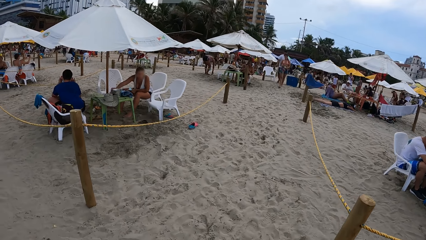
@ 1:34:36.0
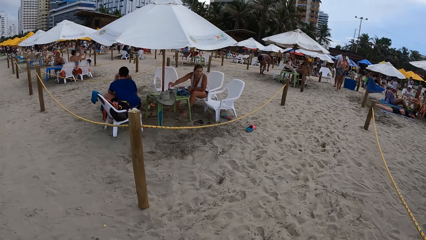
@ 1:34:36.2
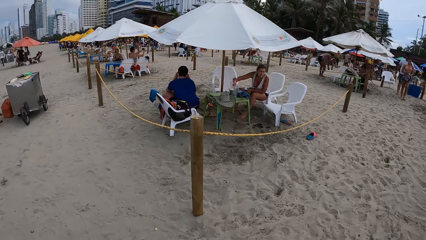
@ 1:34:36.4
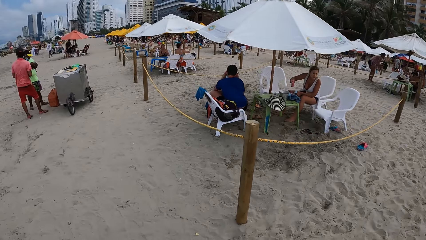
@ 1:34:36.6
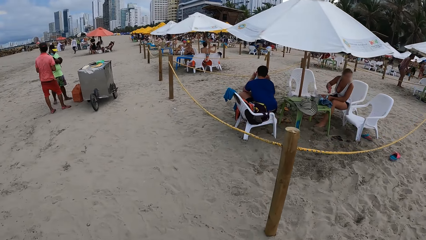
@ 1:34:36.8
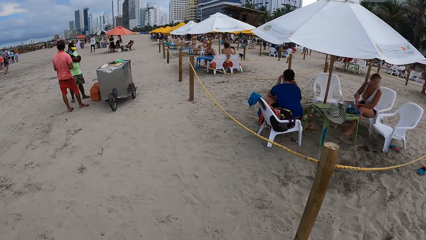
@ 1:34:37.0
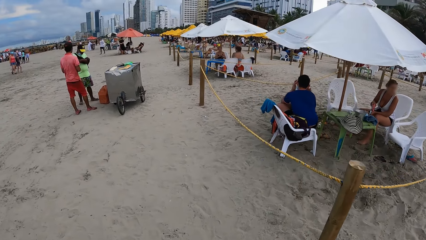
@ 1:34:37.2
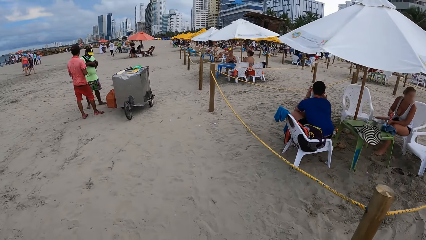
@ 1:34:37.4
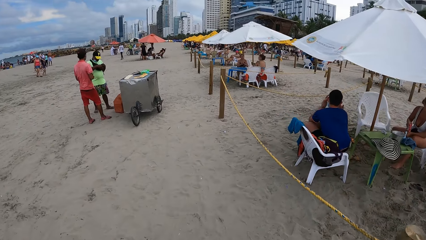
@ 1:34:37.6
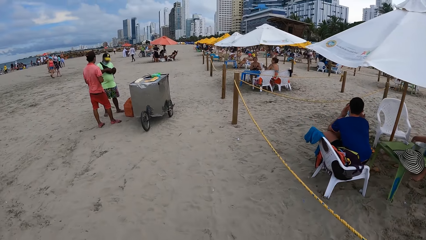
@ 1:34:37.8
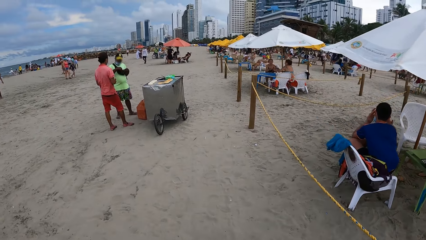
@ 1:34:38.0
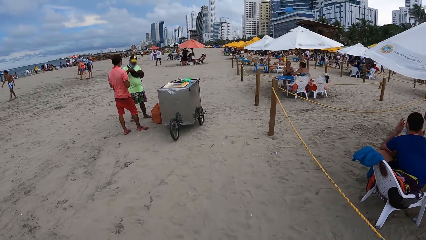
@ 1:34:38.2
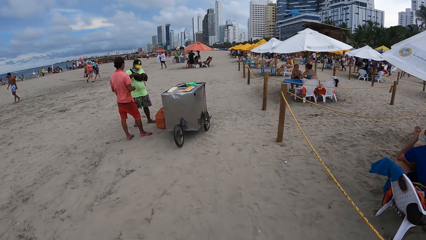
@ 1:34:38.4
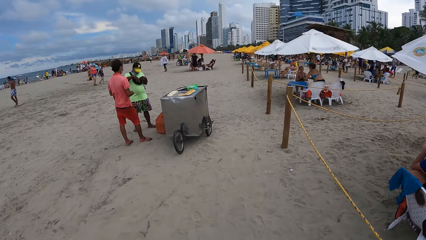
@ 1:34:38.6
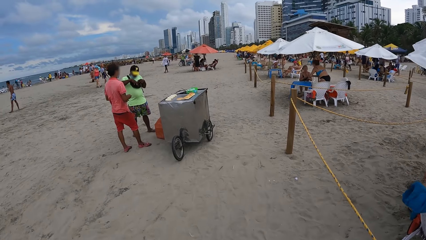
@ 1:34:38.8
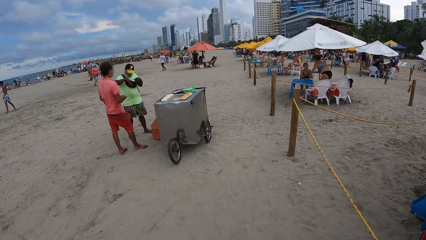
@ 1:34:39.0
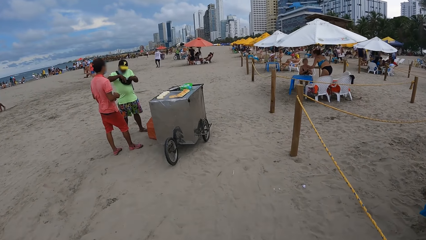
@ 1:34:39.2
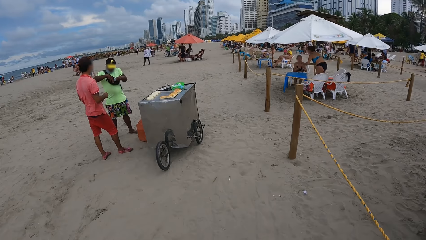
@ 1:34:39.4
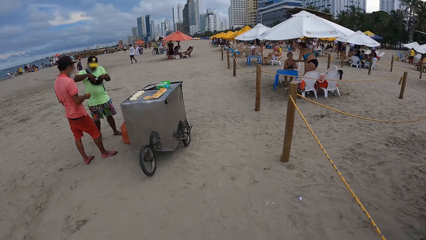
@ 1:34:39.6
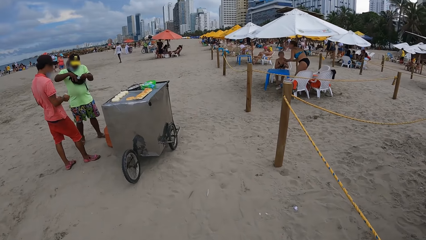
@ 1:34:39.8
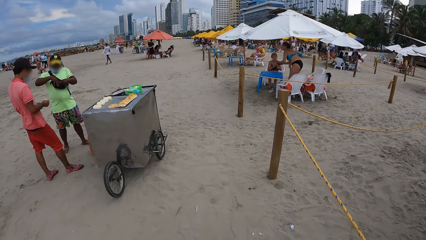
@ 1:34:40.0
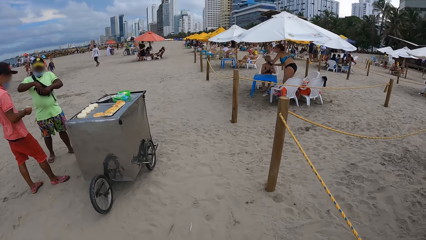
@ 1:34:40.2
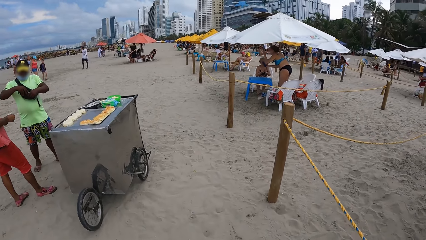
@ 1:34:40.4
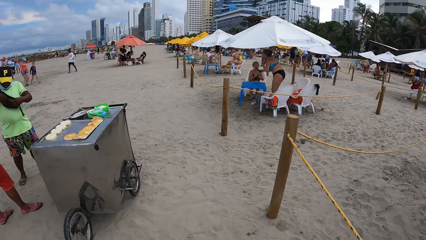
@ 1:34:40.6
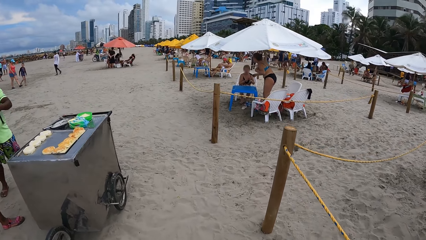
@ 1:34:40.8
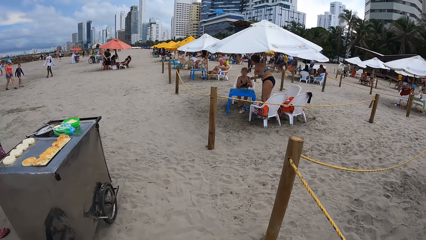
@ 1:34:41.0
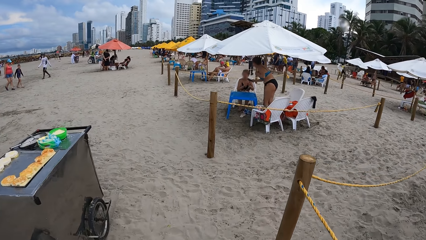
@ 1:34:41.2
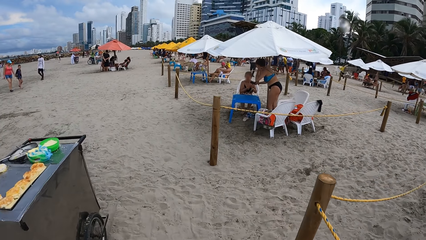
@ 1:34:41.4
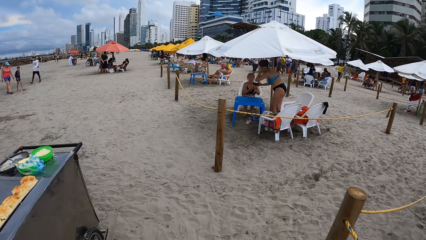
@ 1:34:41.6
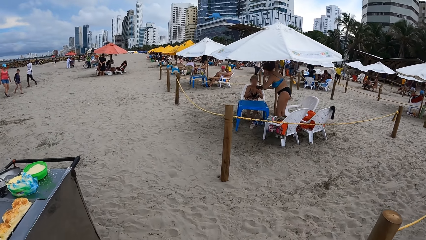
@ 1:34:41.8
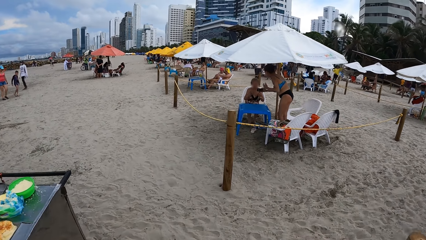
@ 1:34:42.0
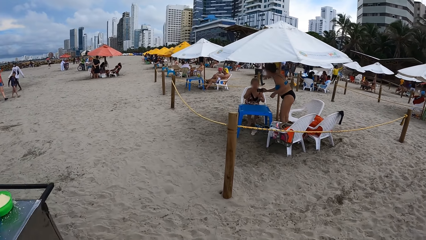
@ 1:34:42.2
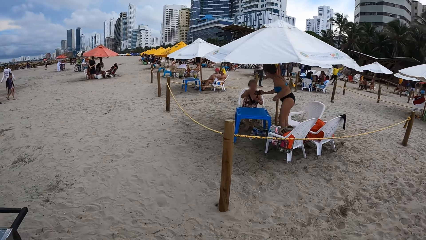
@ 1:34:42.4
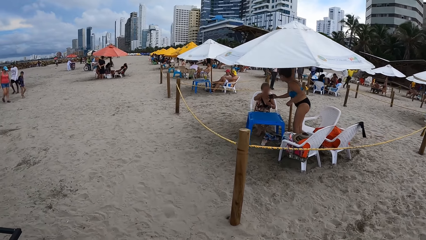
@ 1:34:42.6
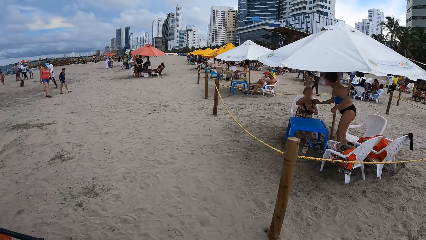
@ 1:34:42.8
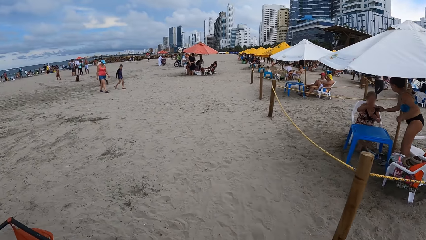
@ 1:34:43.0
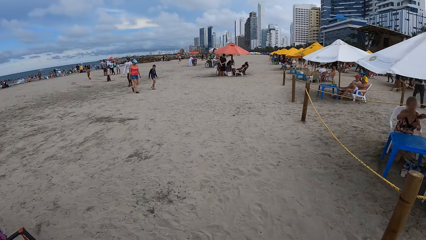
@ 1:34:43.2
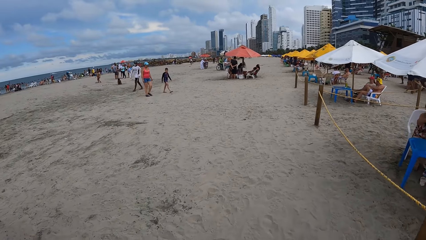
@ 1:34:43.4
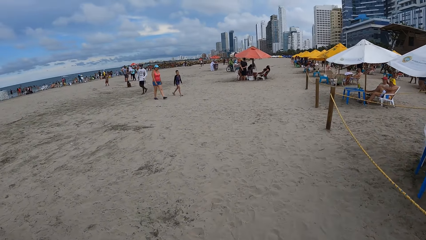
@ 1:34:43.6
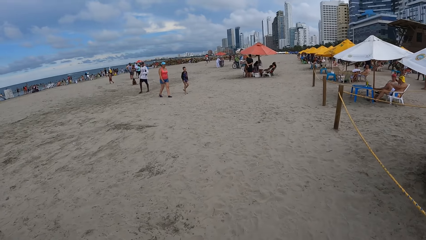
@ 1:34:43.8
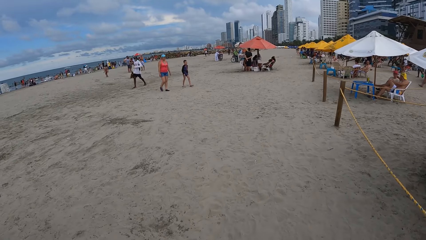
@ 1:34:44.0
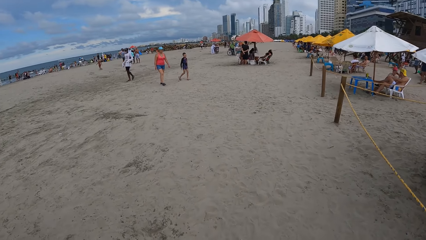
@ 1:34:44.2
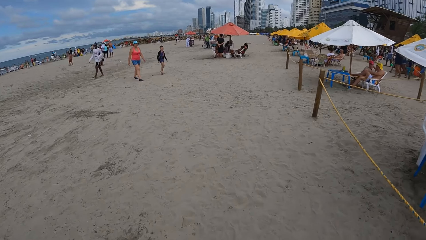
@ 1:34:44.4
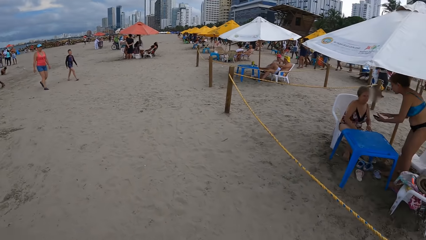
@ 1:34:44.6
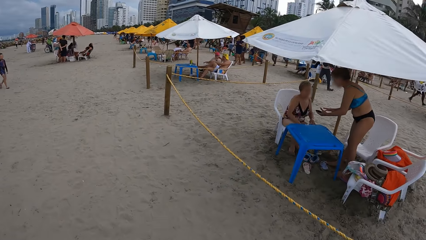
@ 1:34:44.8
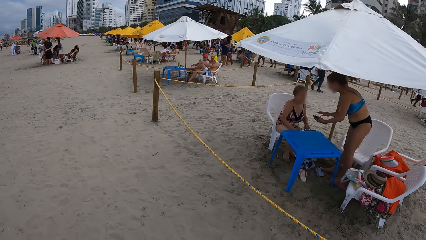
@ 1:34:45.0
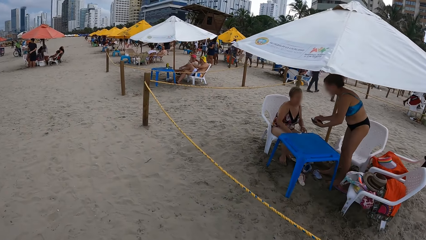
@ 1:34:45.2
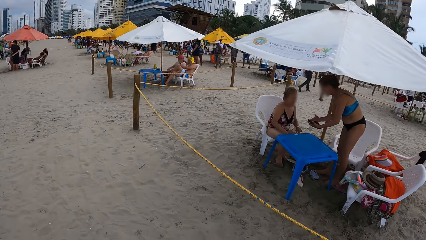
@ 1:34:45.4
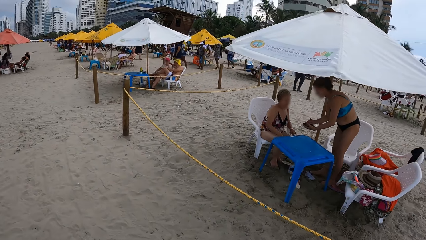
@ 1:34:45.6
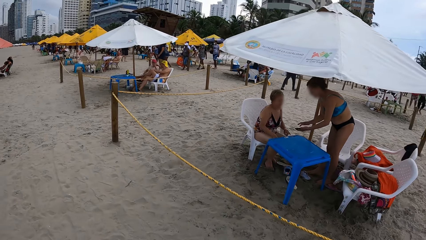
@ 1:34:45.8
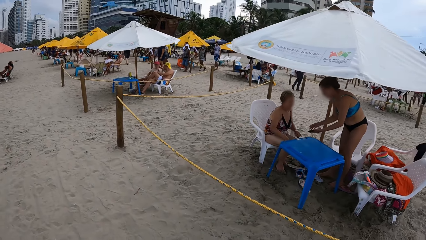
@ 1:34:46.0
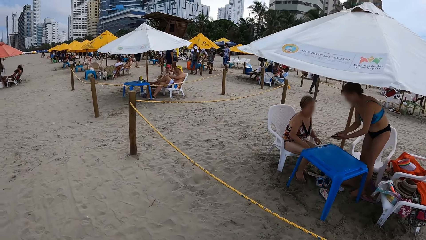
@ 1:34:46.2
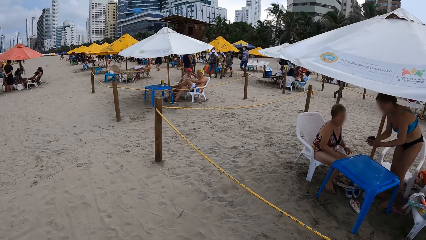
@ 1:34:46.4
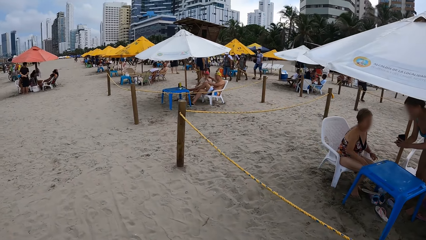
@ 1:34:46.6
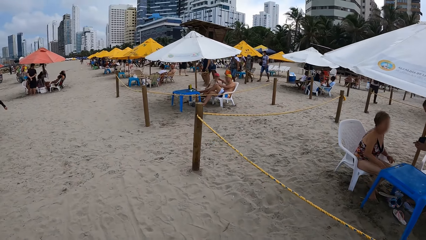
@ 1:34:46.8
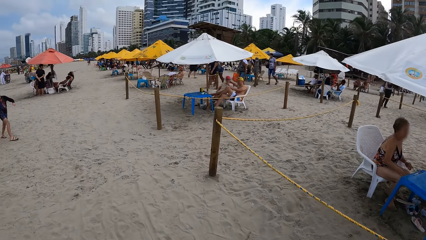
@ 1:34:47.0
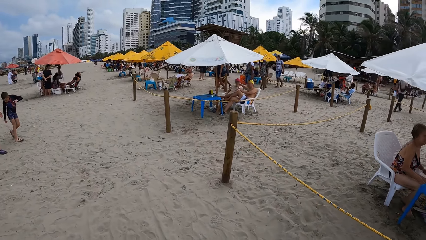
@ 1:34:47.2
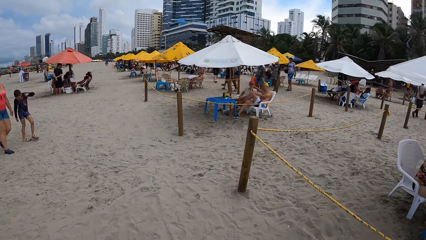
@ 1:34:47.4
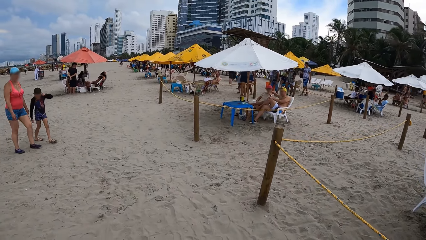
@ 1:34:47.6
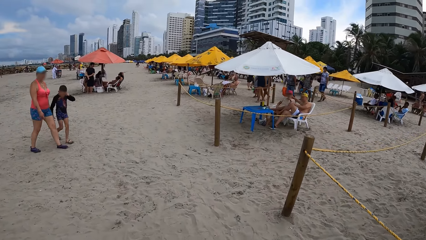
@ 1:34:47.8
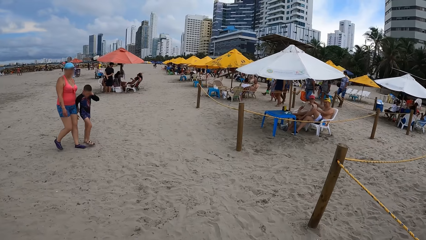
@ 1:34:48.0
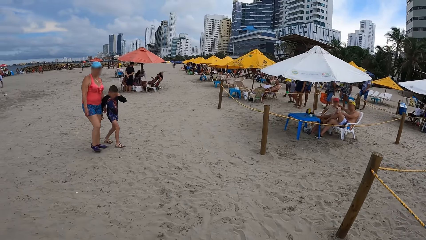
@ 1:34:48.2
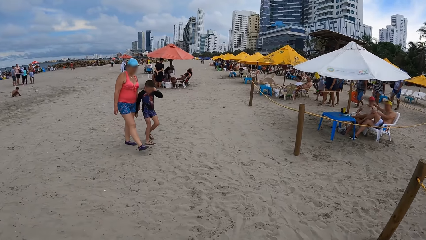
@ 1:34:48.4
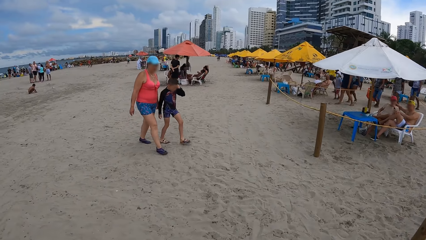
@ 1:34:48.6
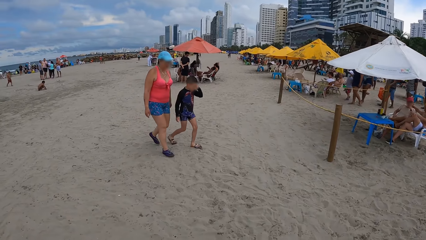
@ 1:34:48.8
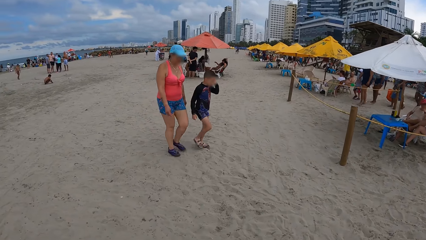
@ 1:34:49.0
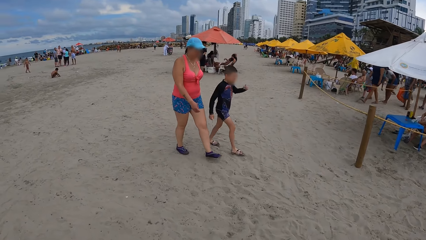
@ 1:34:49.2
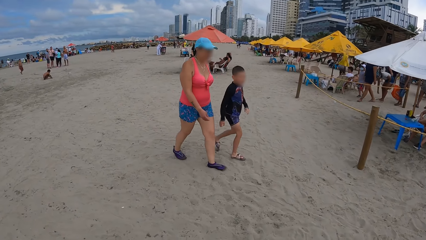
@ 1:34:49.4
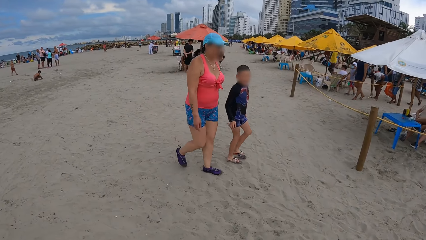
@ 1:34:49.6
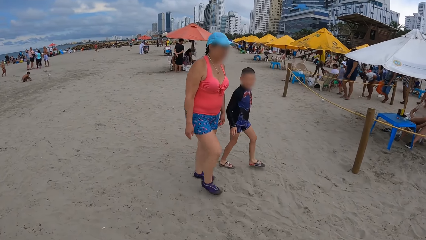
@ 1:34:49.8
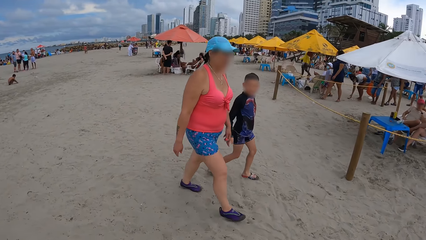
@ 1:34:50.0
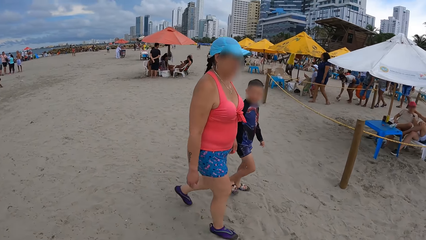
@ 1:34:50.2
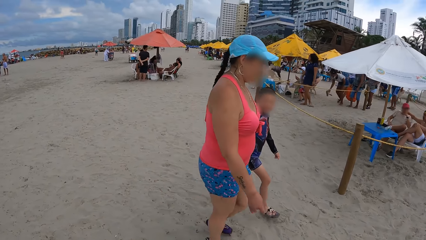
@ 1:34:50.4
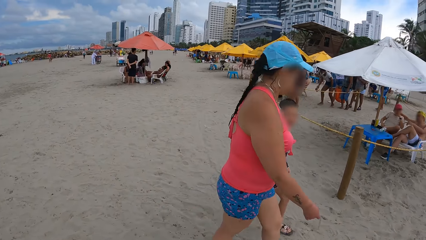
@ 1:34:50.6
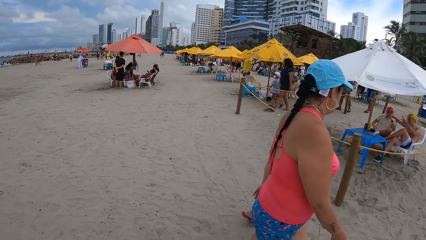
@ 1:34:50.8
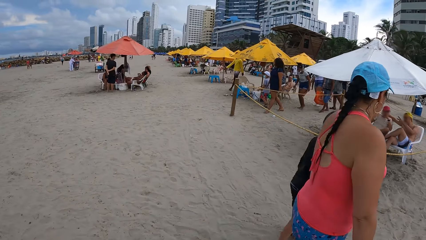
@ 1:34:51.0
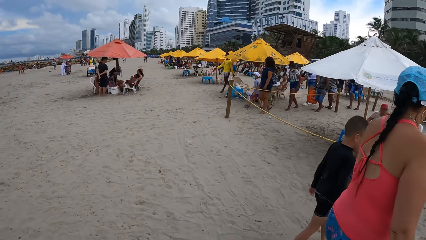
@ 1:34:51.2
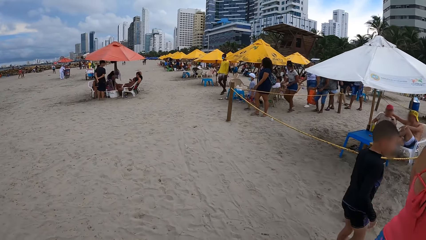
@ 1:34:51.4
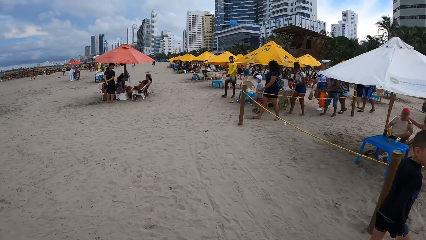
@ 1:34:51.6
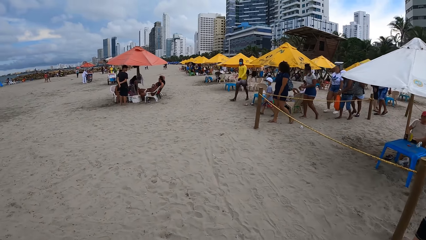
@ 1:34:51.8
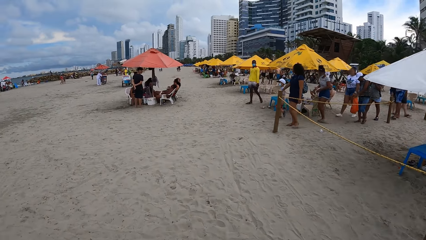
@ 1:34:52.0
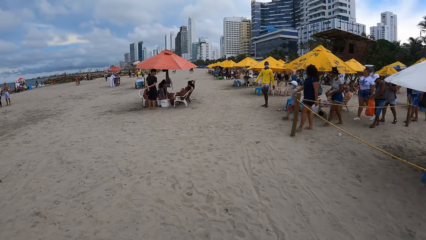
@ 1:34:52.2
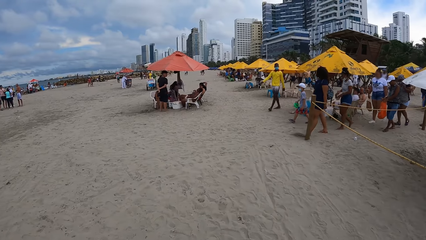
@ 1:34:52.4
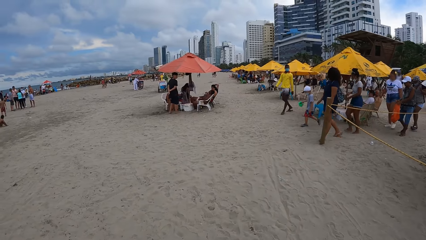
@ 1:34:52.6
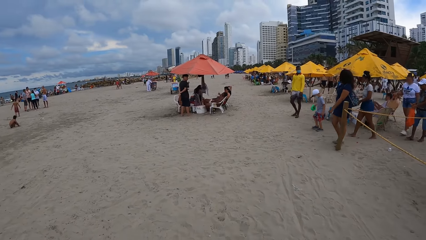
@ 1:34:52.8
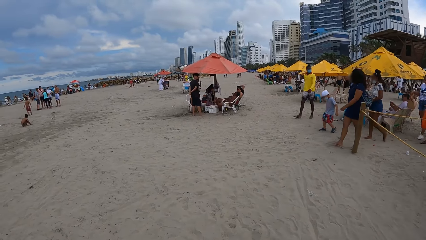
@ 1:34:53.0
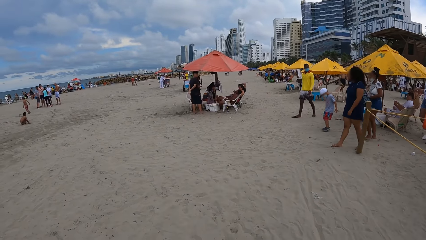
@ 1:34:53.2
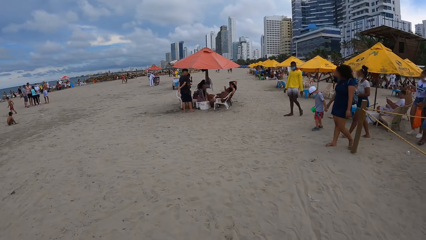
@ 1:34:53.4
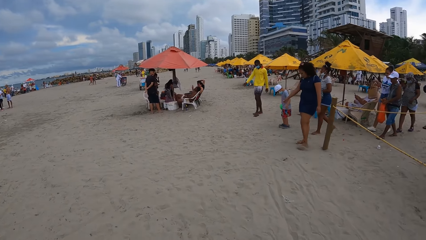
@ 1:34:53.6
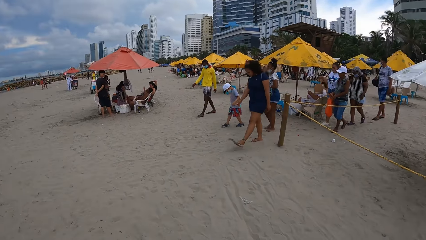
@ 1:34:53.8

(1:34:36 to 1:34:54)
The camera wearer walks on the beach. They look around. They walk on the beach. They walk on the beach again. They look around. They walk on the beach. They look around. They look around again. They walk.
